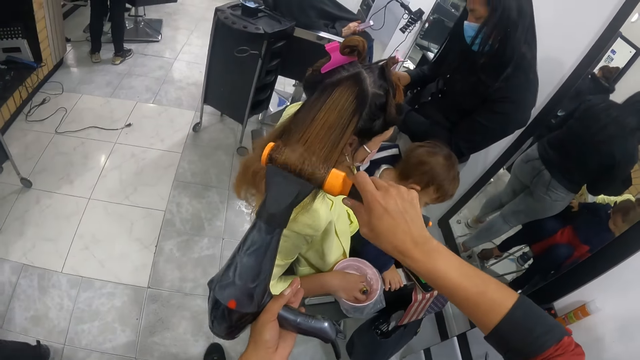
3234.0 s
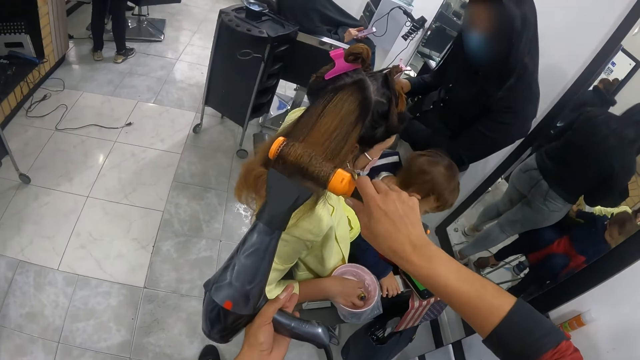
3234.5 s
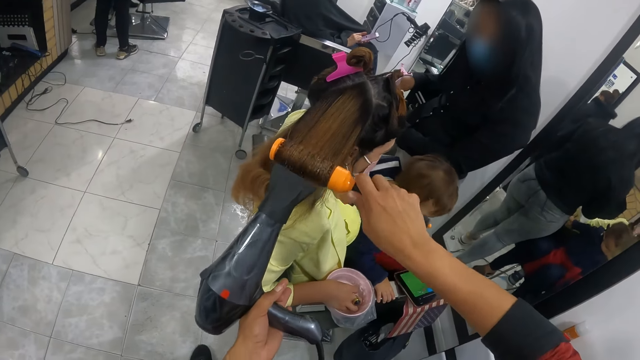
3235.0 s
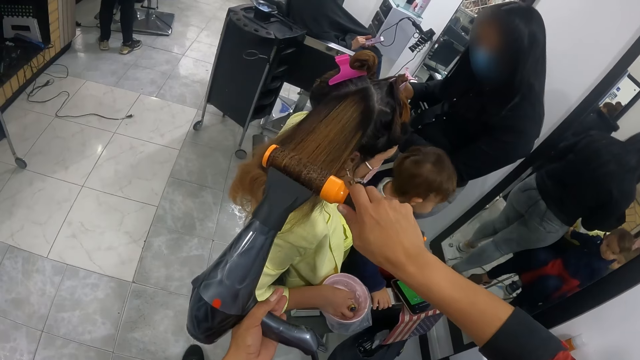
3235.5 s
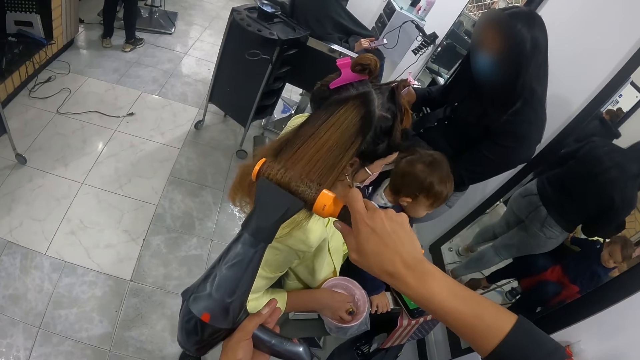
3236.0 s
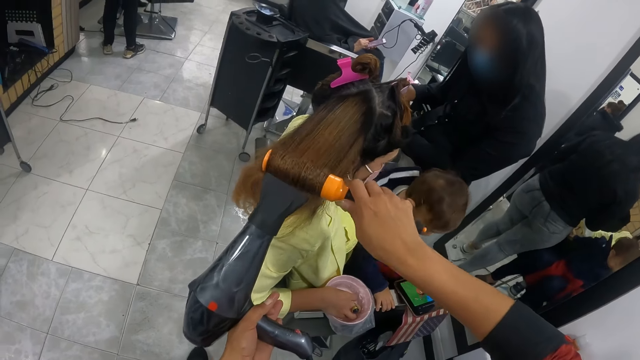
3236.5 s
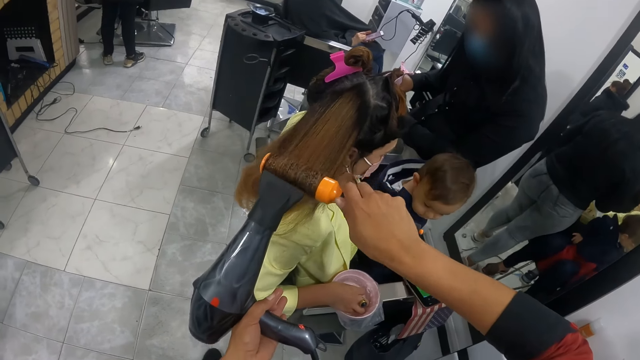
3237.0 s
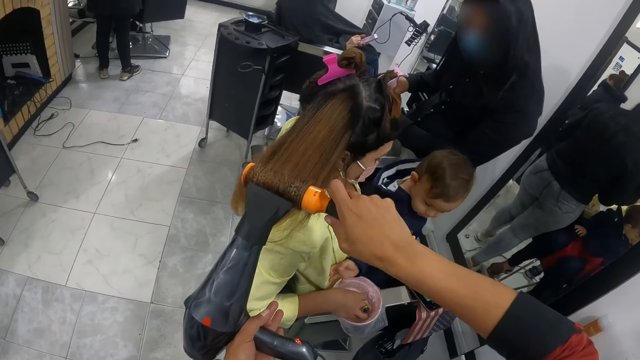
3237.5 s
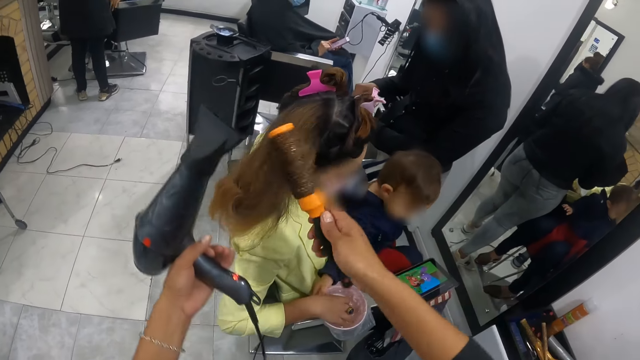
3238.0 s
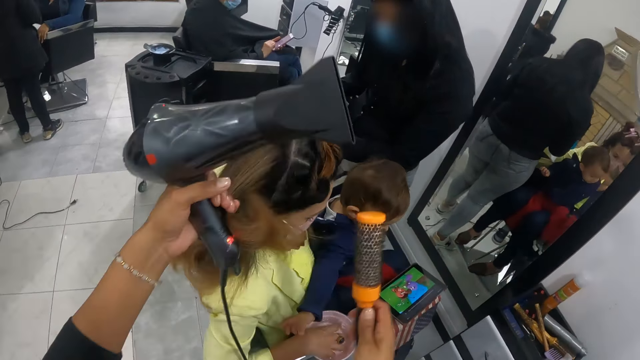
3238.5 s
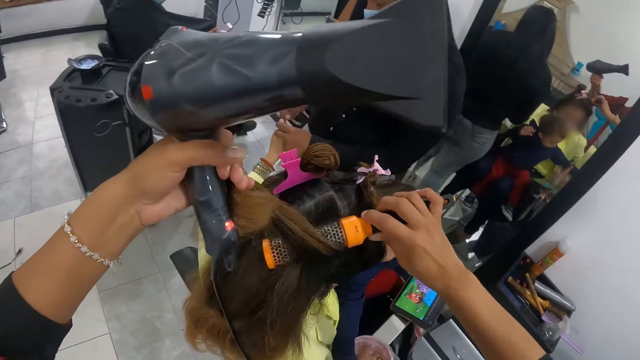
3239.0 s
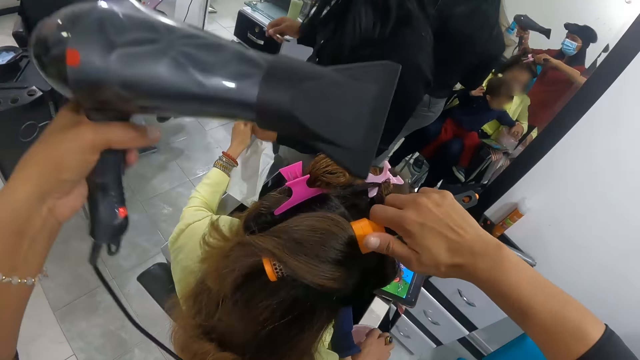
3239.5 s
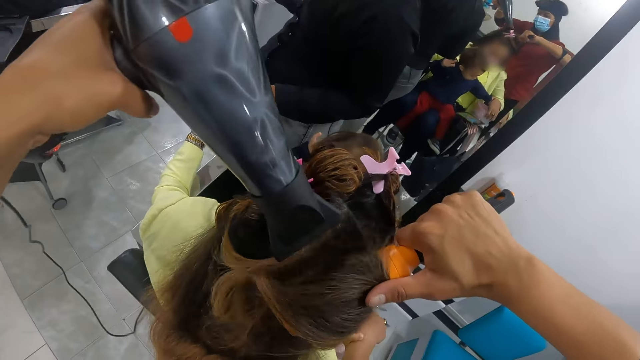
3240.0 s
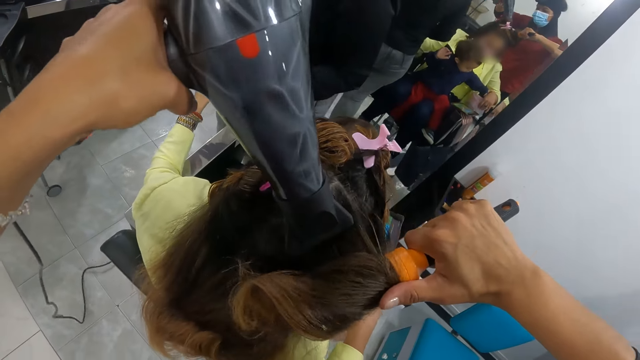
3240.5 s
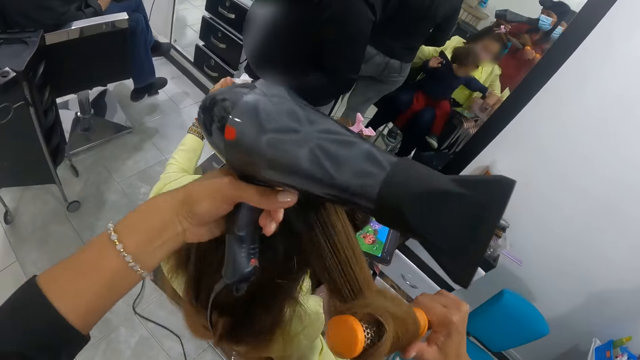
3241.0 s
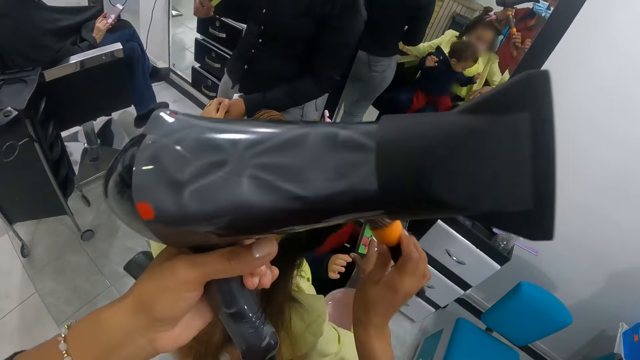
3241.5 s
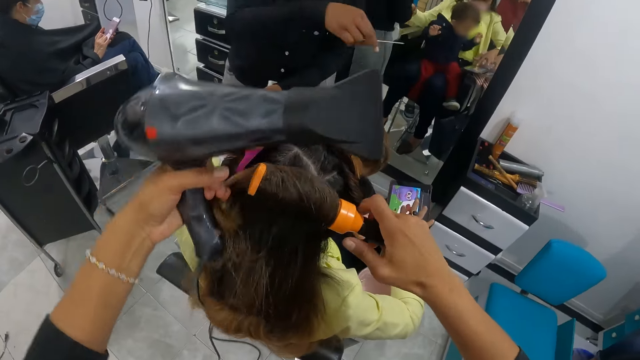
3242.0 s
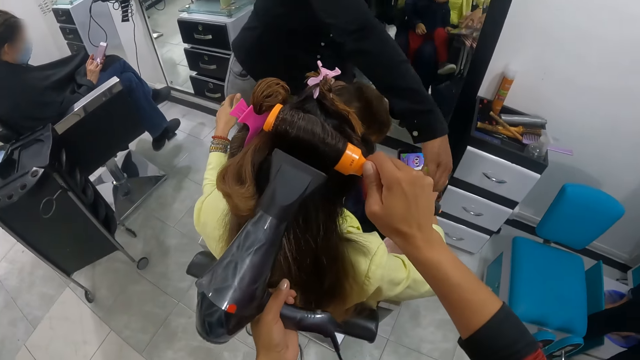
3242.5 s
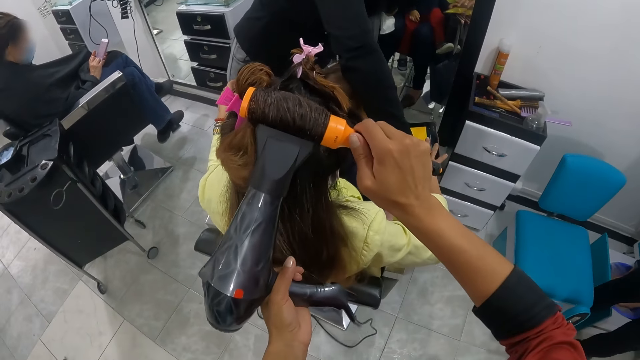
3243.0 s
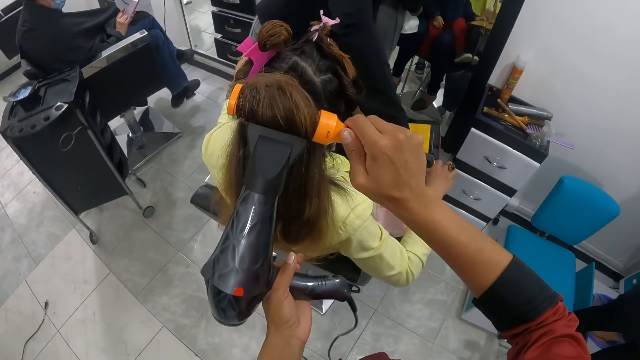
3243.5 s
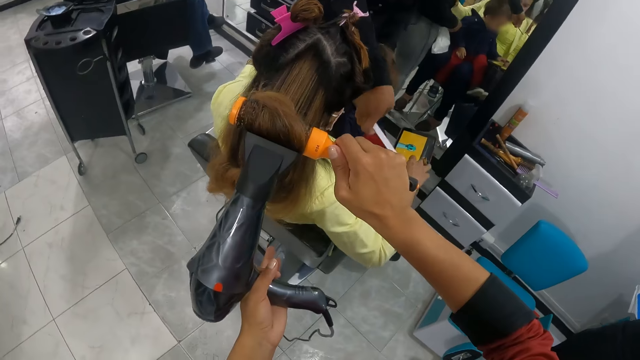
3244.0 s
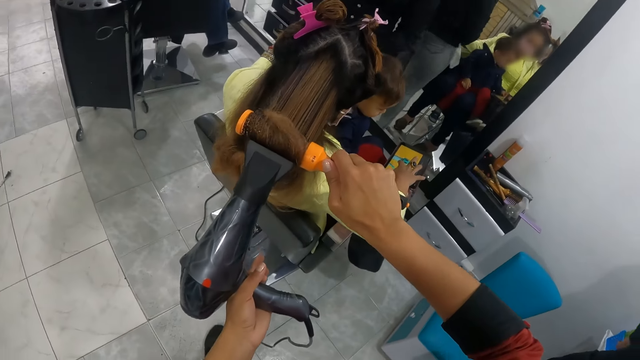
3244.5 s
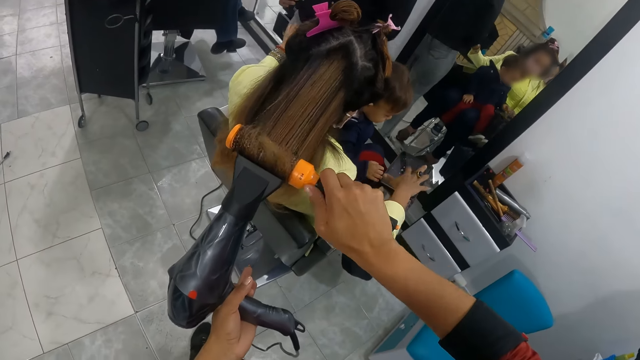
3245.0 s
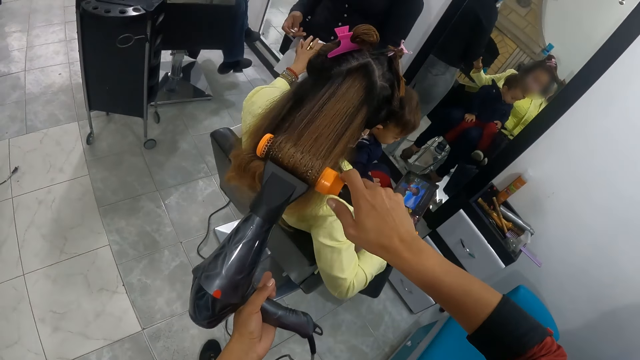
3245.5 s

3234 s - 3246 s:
The camera wearer rolls the hair into the blow brush in her right hand. She dries the woman's hair with the blow dryer in her left hand. She holds the woman's hair with her left pinky finger. She puts the hair on the blow brush with her left hand. A person watches the cartoon on the tablet. The camera wearer dries the woman's hair with the blow dryer in her left hand. She holds the woman's hair with her left pinky finger. She puts the hair on the blow brush with her left hand. She dries the woman's hair with the blow dryer in her left hand. Another person touches the woman's hand. The camera wearer straightens the woman's hair.

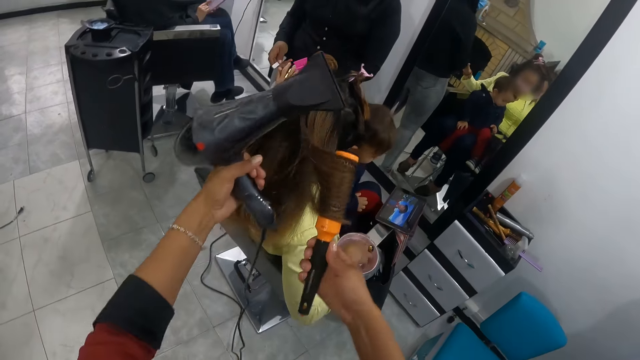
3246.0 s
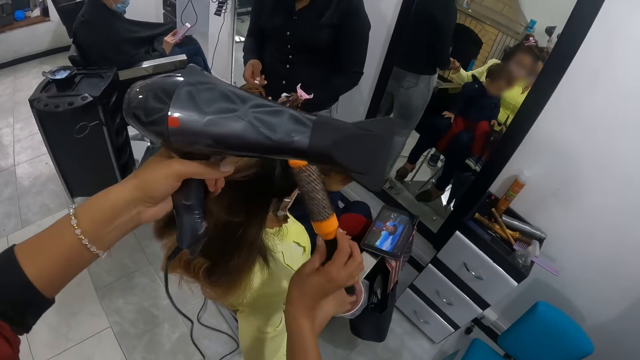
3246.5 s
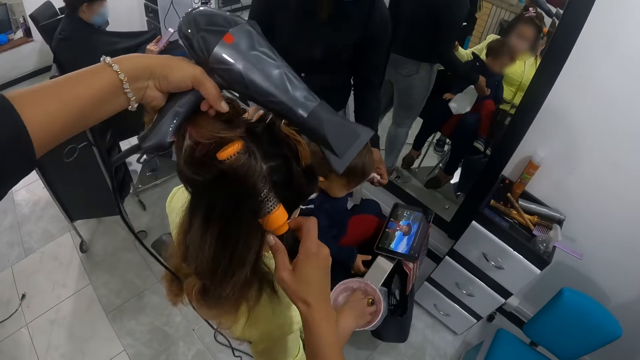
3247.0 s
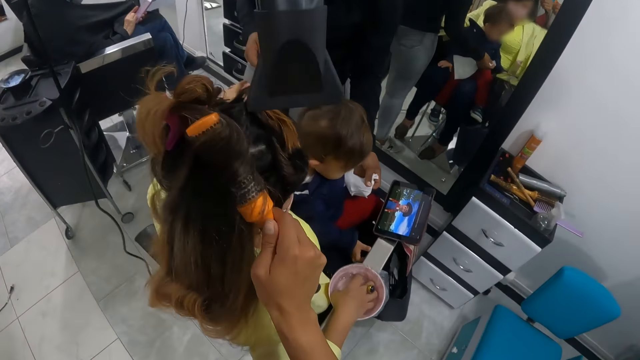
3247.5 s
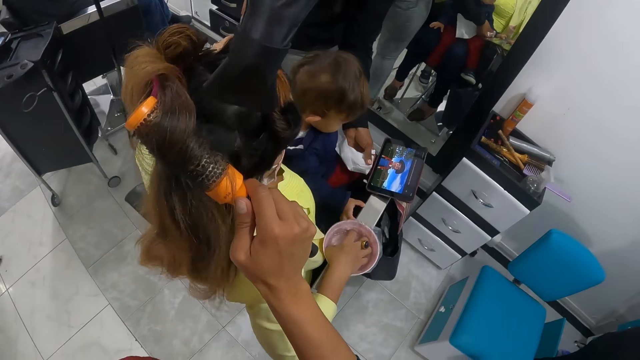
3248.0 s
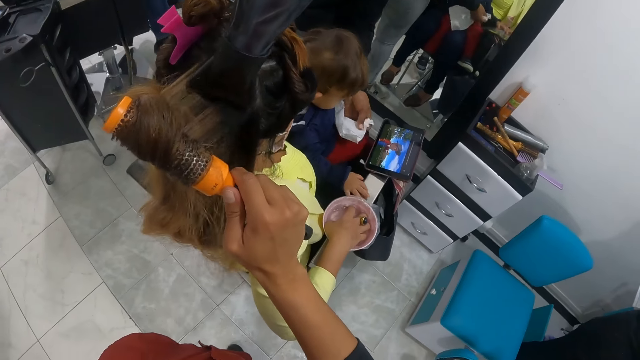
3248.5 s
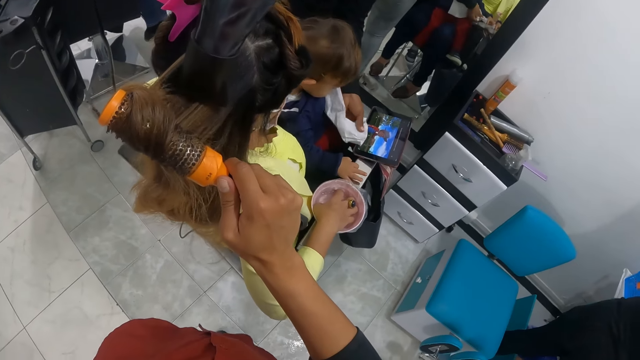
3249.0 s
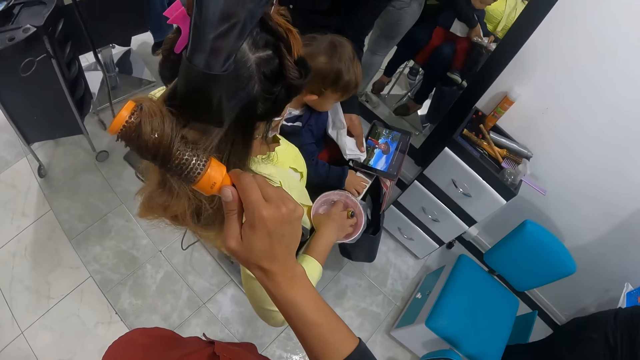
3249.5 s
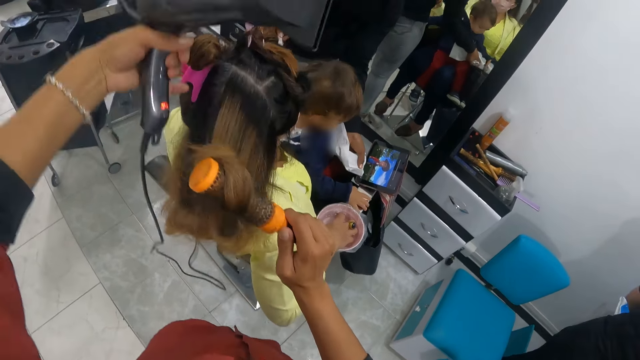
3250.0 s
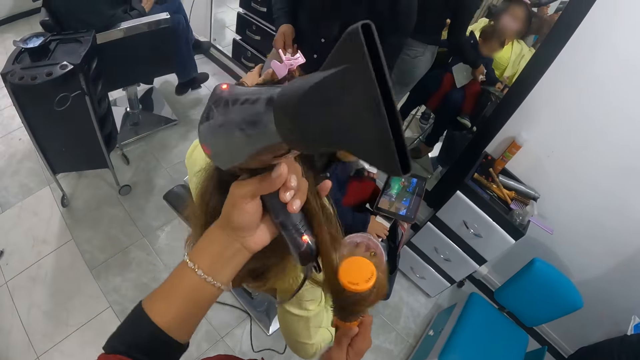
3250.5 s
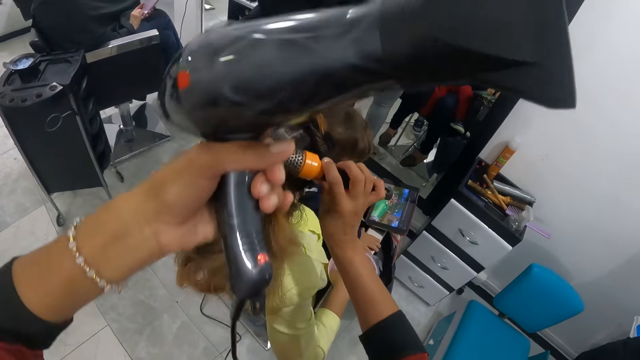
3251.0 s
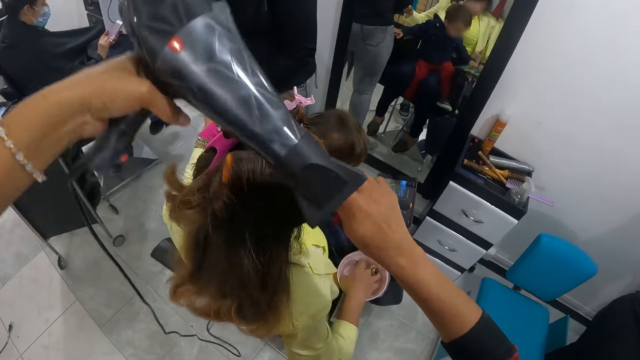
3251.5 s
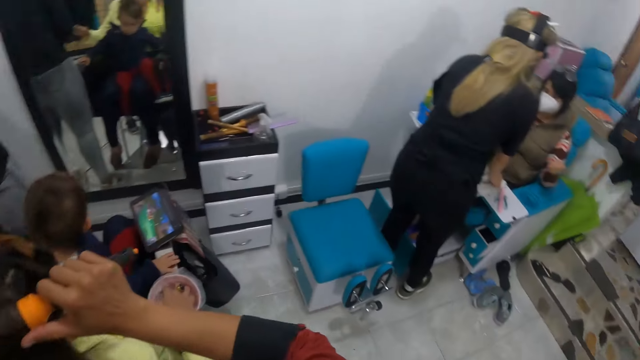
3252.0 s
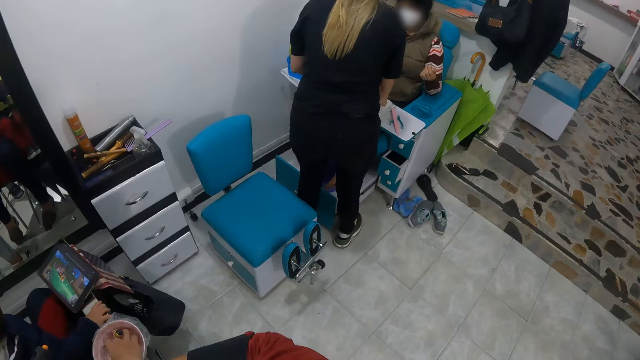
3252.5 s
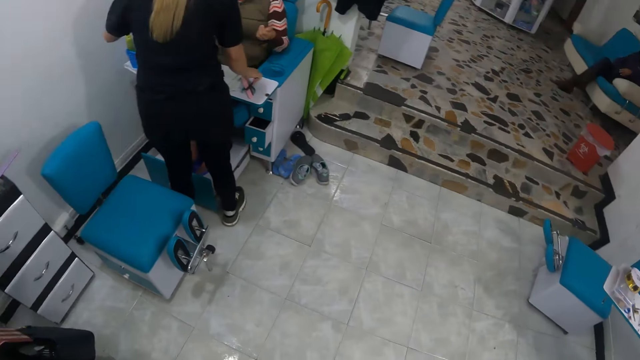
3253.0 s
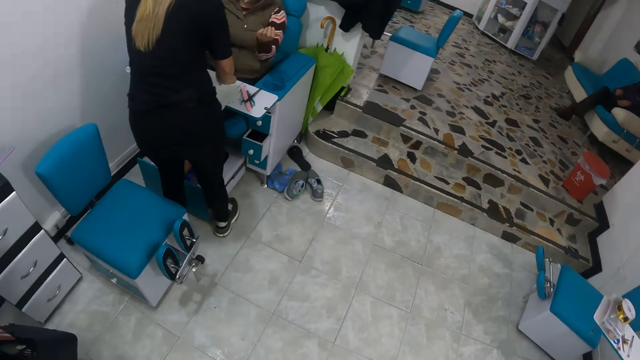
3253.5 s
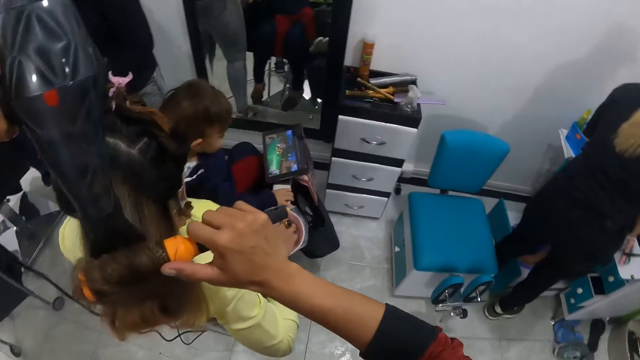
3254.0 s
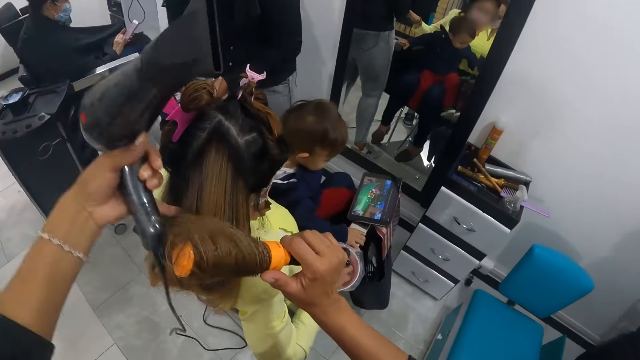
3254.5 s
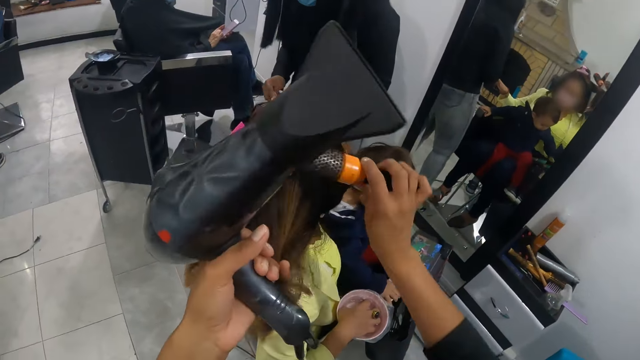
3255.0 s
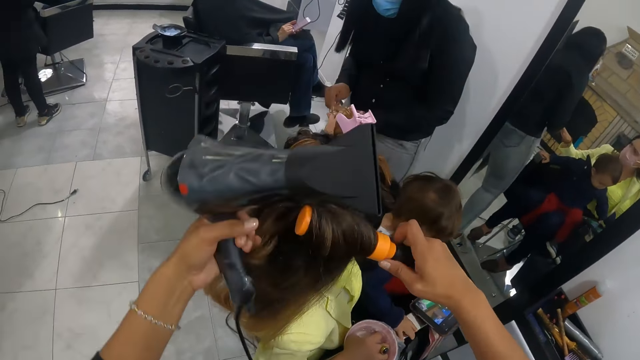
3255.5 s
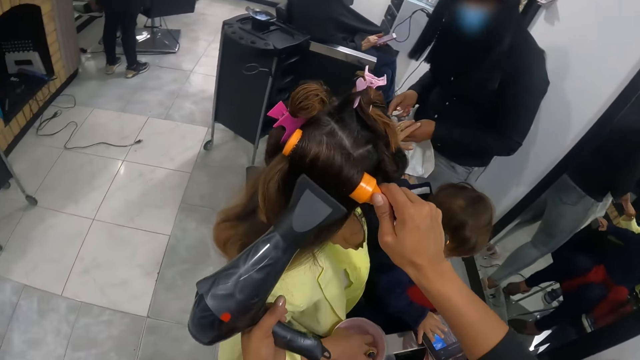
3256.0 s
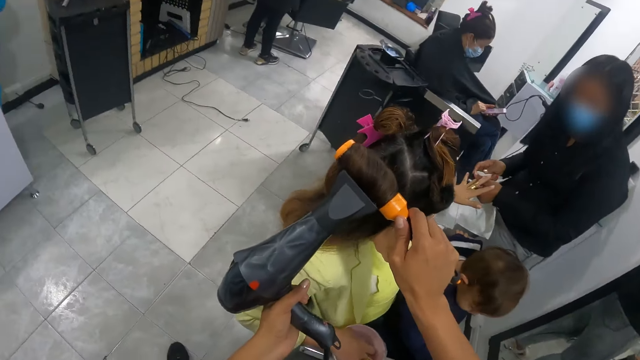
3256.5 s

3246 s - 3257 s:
The camera wearer holds the woman's hair with her left pinky finger. She puts the hair on the blow brush with her left hand. She dries the woman's hair with the blow dryer in her left hand. A person touches the tablet. The camera wearer straightens the woman's hair. She holds the woman's hair with her left pinky finger. She puts the hair on the blow brush with her left hand. She dries the woman's hair with the blow dryer in her left hand. Another person touches the sink. The camera wearer holds the woman's hair with her left pinky finger. She straightens the woman's hair. She blows the hair of the woman with the blow dryer in her left hand.
